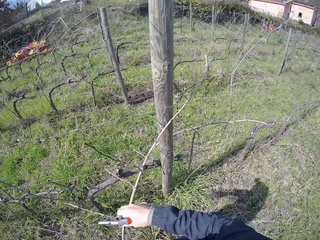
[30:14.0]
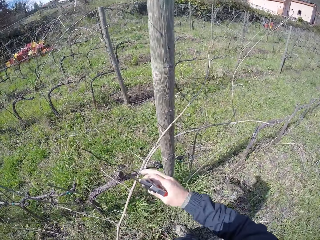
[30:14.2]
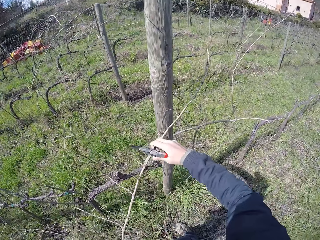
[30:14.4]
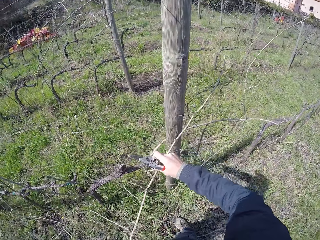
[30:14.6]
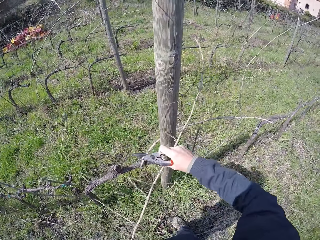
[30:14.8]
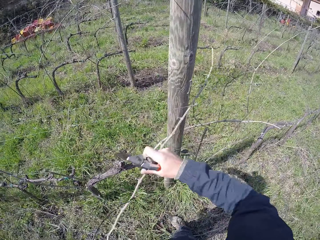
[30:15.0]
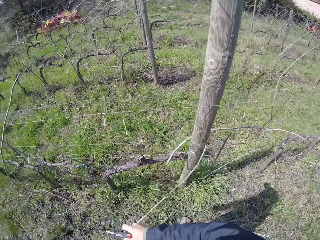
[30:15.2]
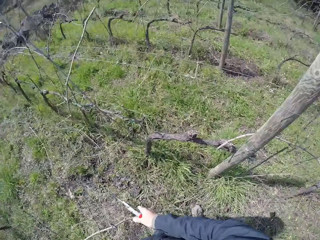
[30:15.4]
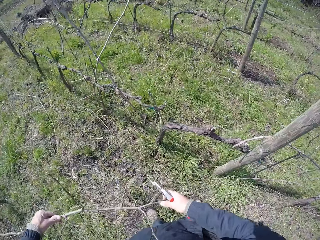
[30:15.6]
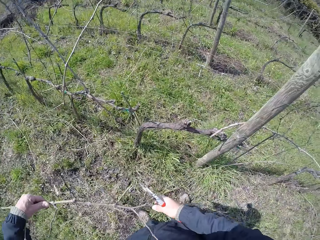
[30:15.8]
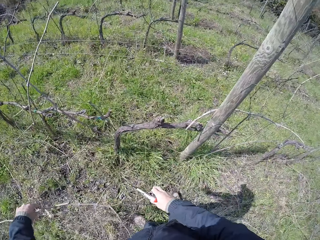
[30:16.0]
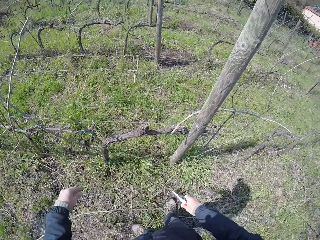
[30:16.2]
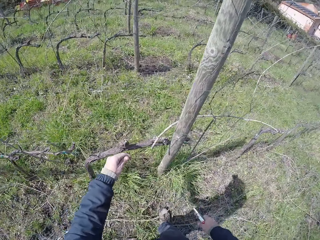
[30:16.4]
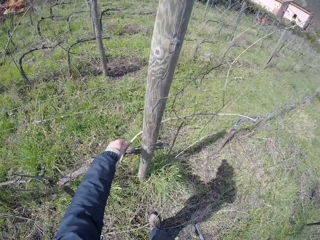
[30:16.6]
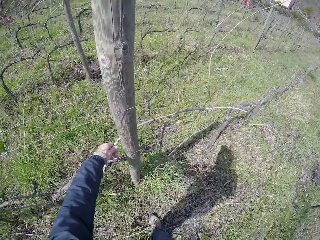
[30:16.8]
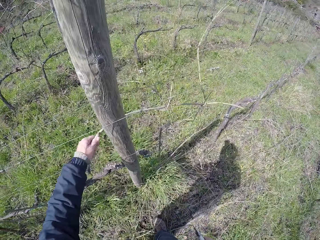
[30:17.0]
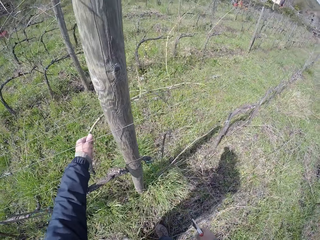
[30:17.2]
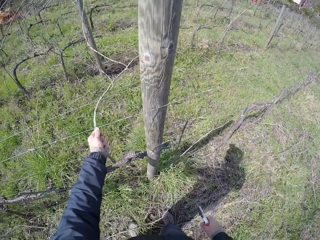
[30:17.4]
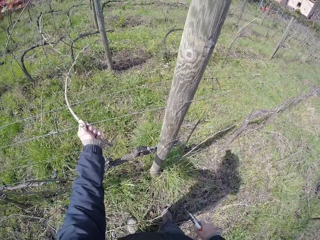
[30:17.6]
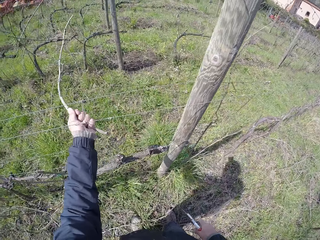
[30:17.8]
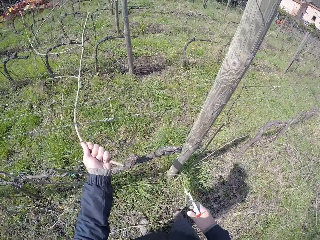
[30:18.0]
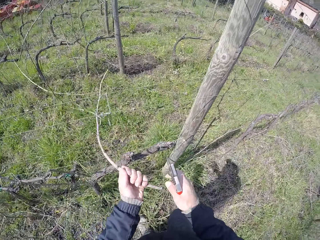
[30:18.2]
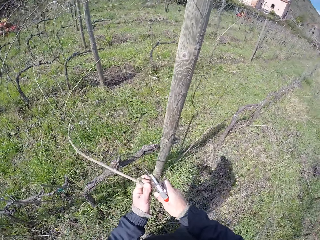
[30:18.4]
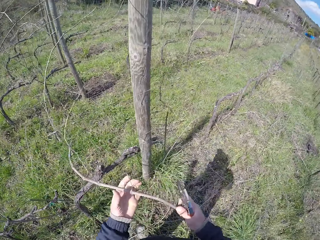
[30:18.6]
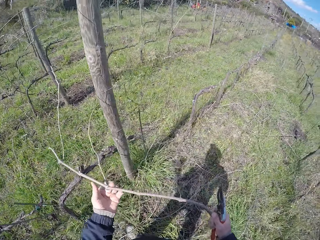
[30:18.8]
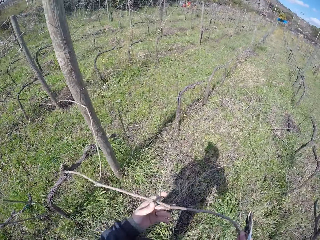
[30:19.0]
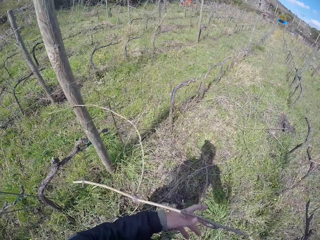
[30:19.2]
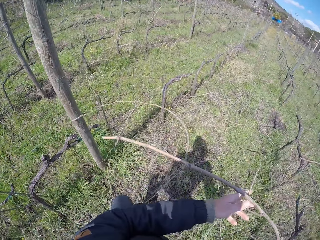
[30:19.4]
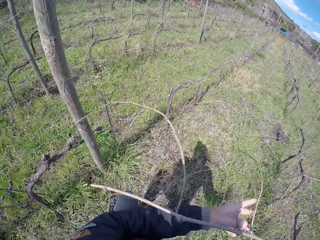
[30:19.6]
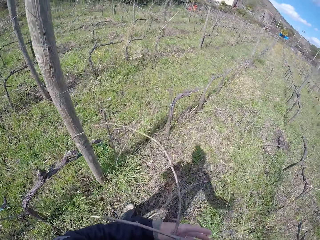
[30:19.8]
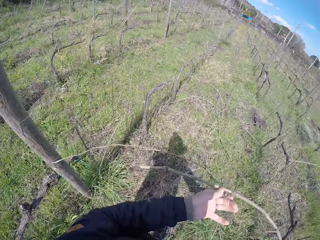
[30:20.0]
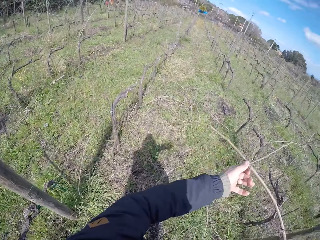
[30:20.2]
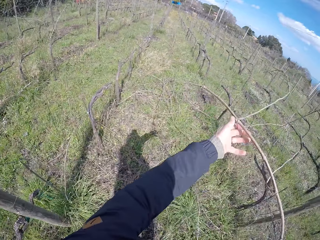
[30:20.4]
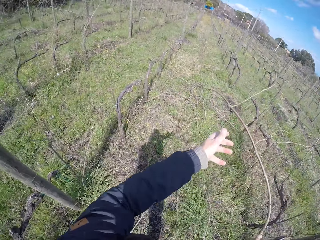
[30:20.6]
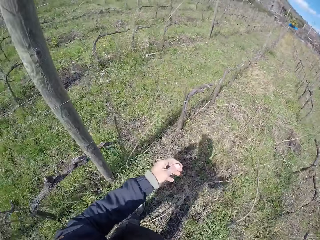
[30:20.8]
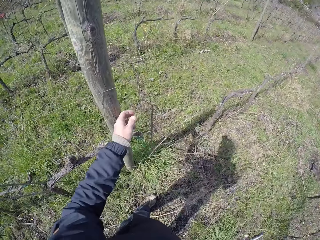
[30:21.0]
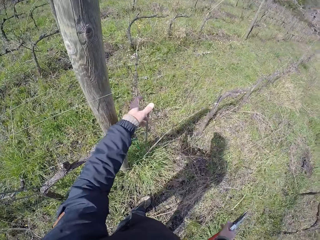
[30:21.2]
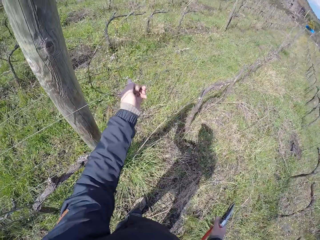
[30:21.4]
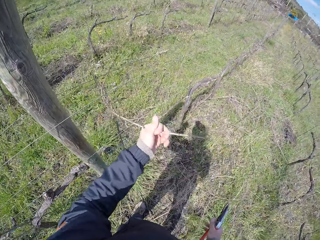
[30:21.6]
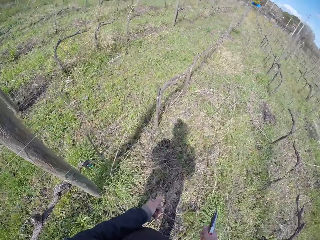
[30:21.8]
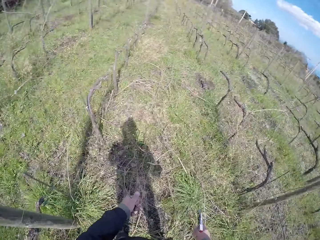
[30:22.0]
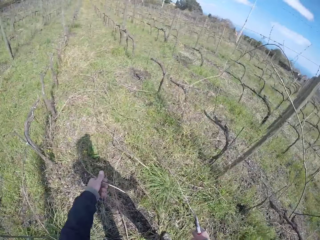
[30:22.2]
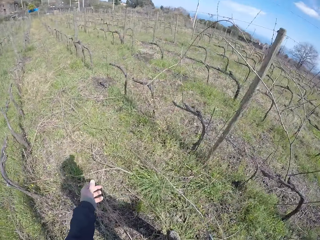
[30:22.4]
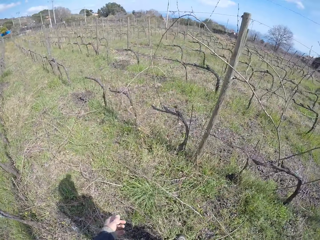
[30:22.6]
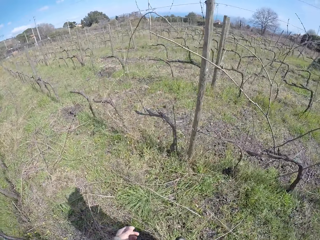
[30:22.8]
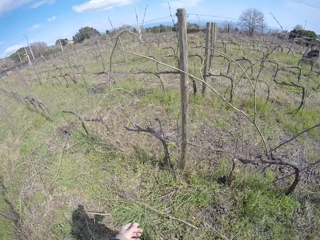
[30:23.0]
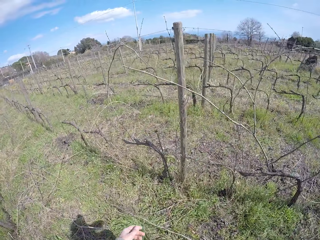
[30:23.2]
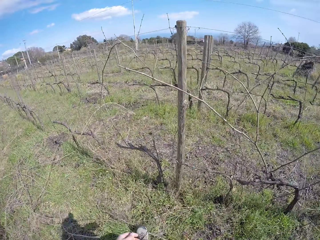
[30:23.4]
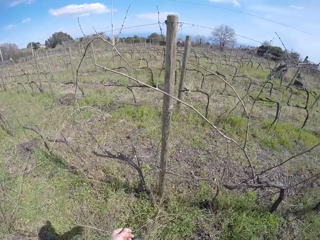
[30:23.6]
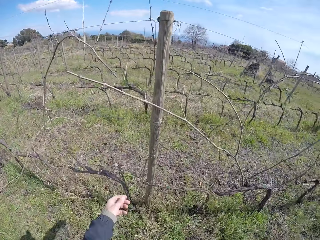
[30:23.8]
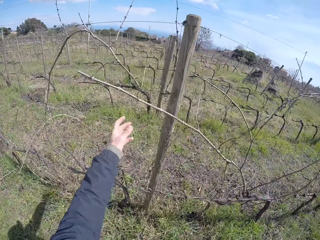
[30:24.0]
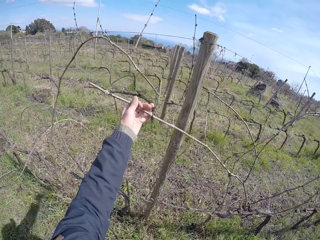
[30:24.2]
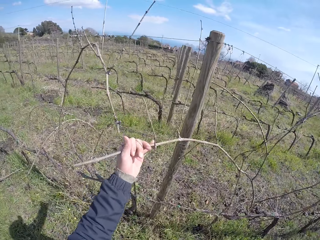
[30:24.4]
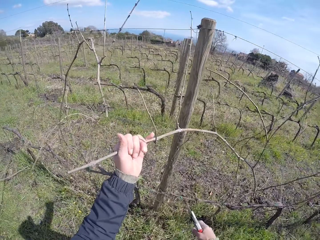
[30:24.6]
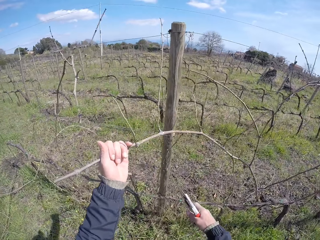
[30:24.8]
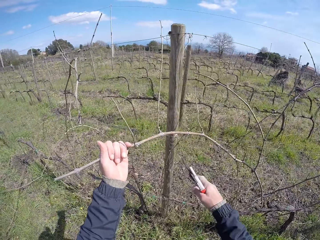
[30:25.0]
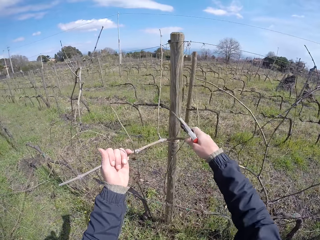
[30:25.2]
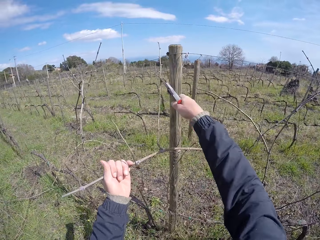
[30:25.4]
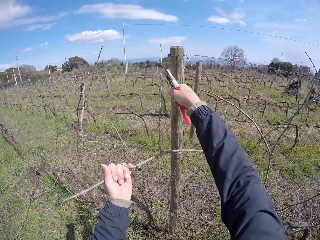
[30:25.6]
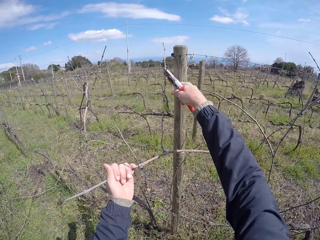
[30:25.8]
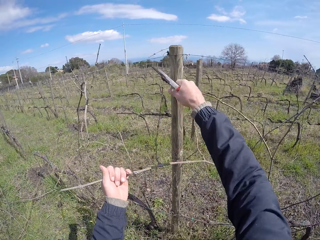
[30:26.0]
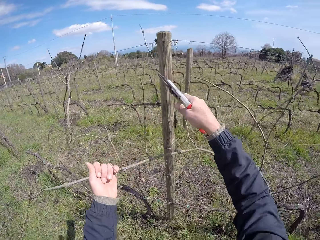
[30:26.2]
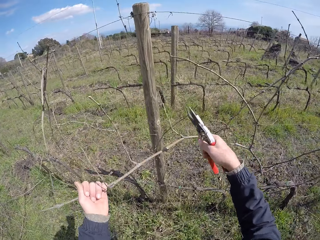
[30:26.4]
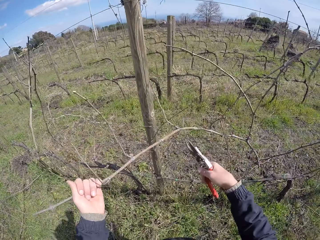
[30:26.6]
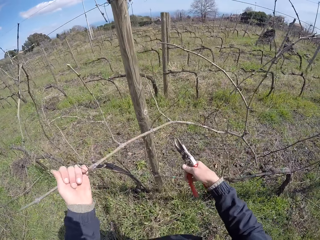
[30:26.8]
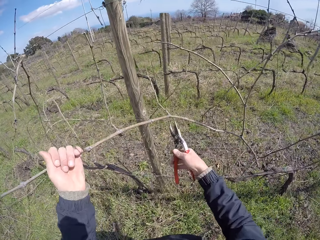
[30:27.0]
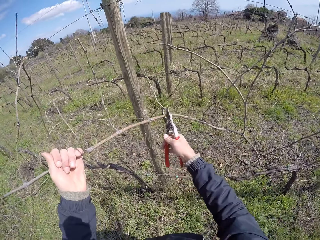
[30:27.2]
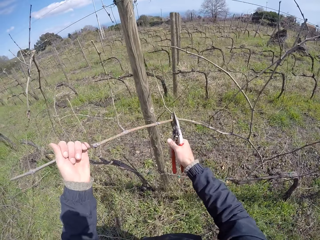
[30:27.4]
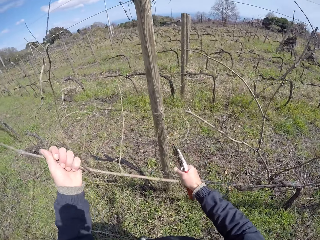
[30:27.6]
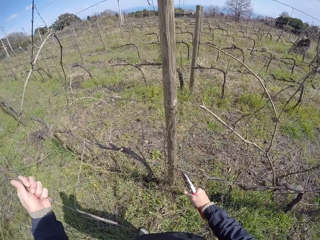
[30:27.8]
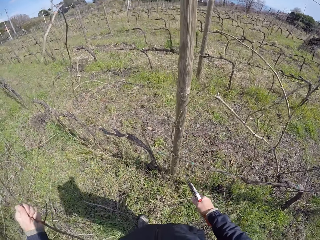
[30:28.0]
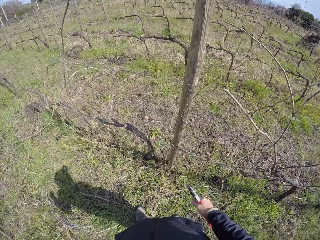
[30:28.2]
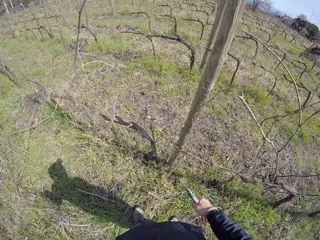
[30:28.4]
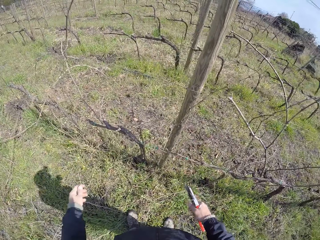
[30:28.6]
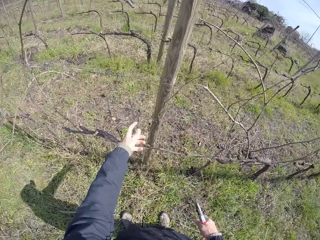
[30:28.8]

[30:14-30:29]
The camera wearer drops the twig or dry branch on the ground with both hands. He removes a twig from the barbed fence with his left hand. He drops the twig on the ground with his right hand. He removes a twig from the barbed fence with his left hand. He drops the twig on the ground with his left hand. He grabs a twig from the barbed fence with his left hand. He cuts the twig with the pair of pliers or shears in his right hand. He cuts the dry branch with the shears again.

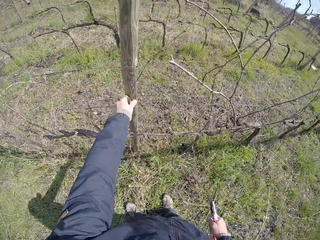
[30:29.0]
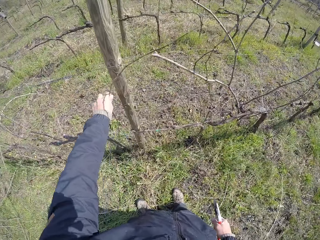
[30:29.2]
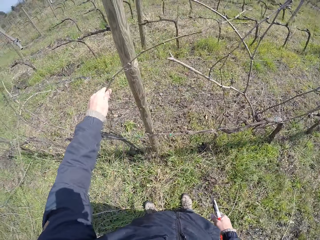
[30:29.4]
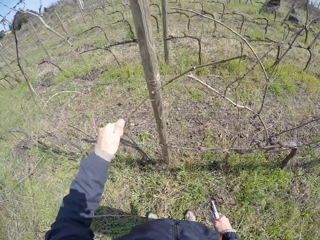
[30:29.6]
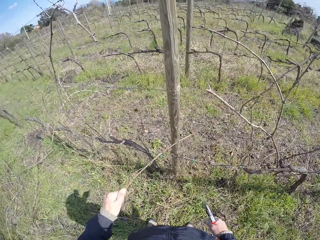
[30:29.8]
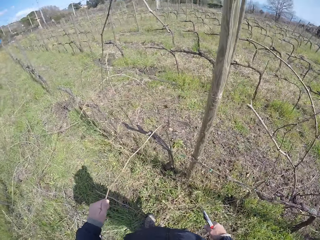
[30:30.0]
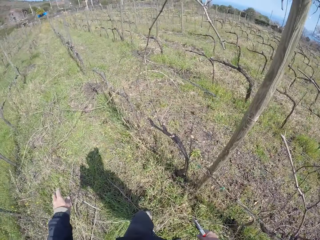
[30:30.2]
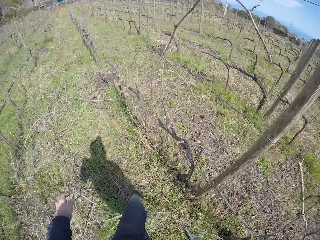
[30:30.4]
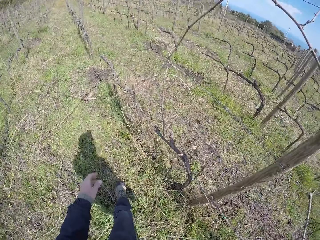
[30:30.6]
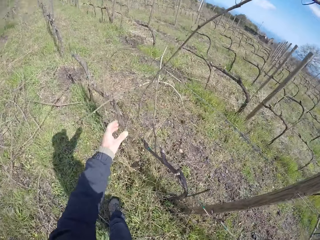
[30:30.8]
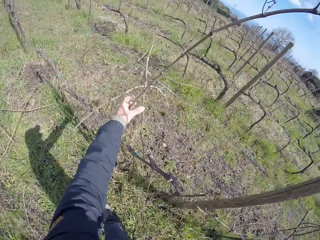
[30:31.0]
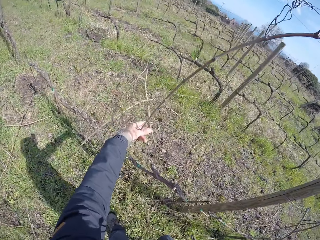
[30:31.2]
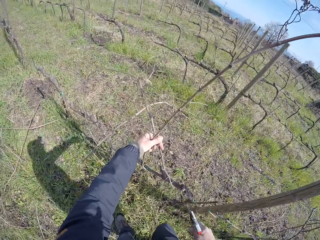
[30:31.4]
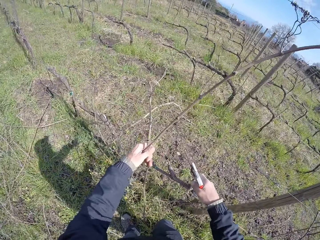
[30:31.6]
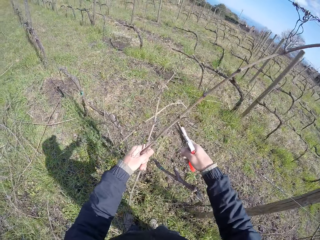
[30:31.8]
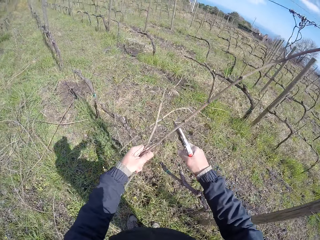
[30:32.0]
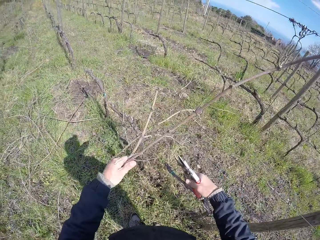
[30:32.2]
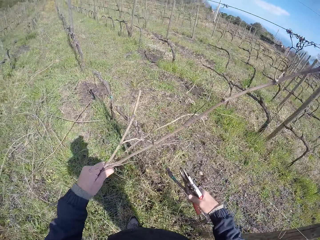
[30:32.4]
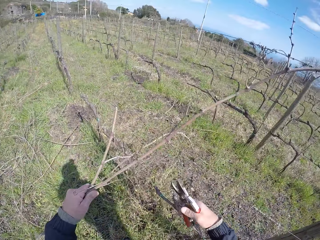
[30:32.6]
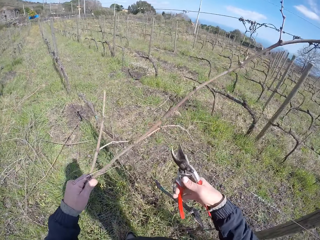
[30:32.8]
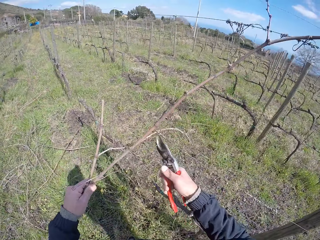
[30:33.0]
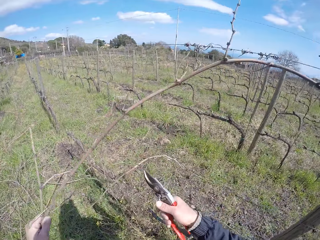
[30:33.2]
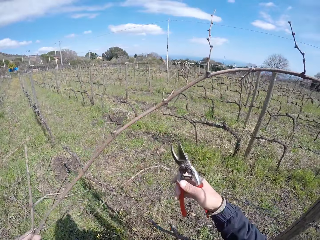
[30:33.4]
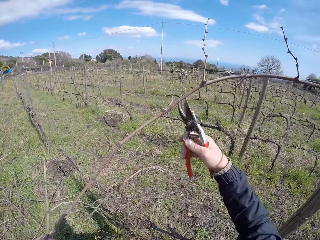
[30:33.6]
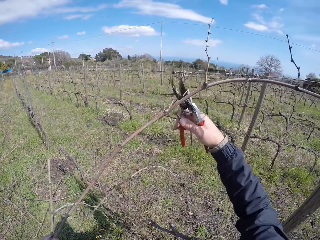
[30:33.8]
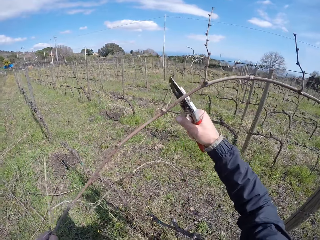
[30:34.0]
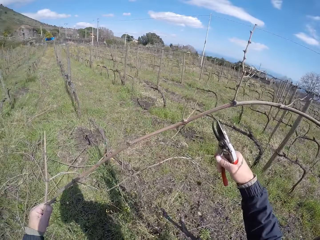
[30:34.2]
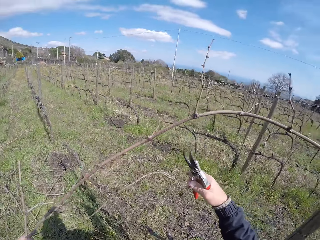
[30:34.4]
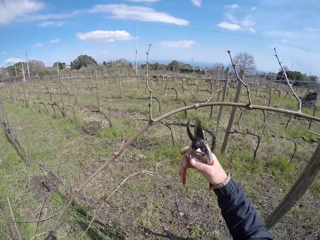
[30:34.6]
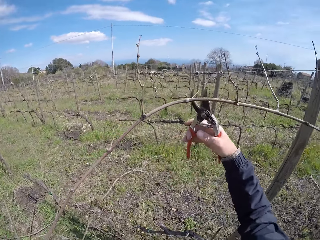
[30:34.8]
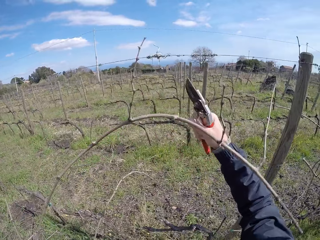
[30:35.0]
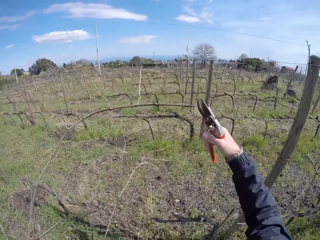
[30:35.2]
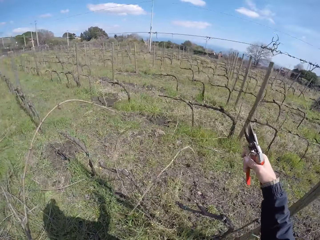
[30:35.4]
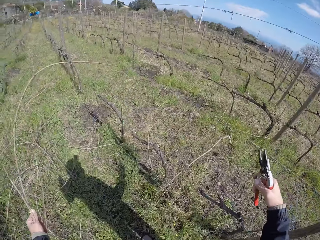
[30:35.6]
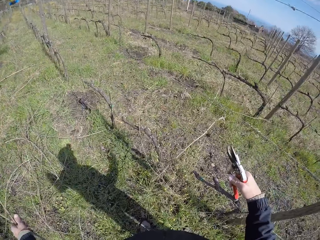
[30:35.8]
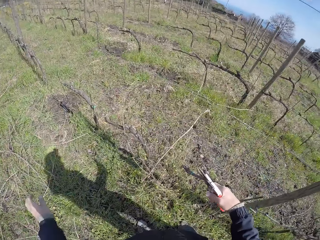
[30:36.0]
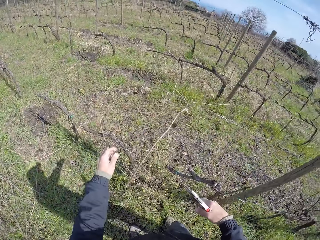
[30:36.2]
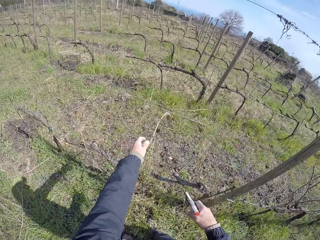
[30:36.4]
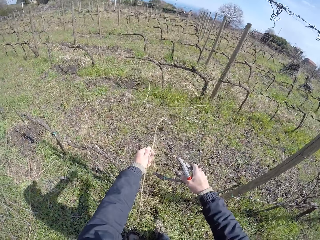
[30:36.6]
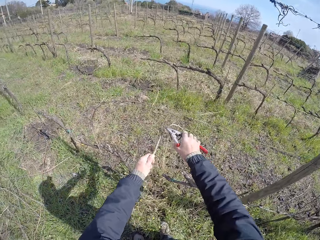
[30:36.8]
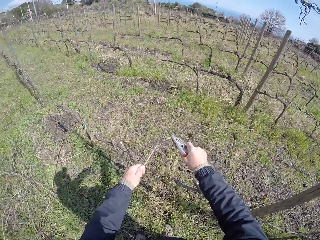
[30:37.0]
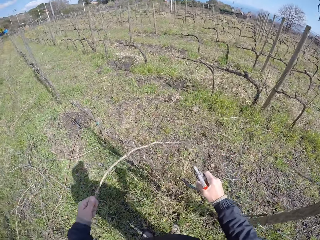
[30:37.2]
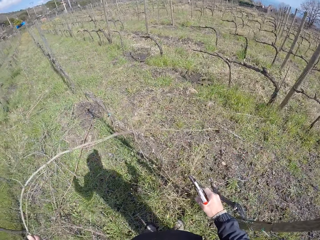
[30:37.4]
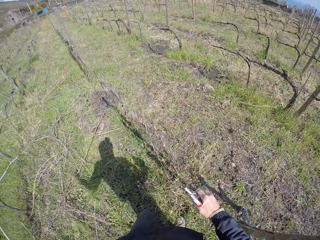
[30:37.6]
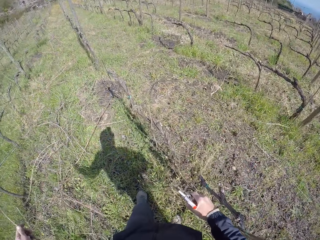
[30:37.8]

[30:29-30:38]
The camera wearer puts a dry branch on the ground. He removes a twig from the barbed fence with his left hand. He drops the twig on the ground with his left hand. He grabs two twigs from the barbed fence with his left hand. He cuts the twig with the pair of pliers or shears in his right hand. He cuts the dry branch with the shears repeatedly. He drops the twigs on the ground with his left hand. He grabs a twig from the barbed fence with his left hand. He cuts the twig with the pair of pliers in his right hand. He drops the twig on the ground with his left hand.
